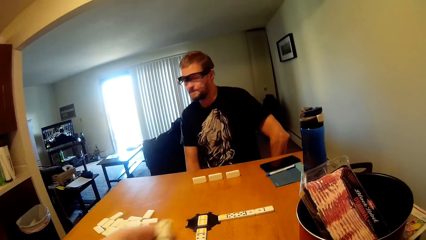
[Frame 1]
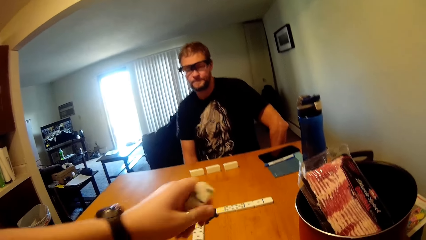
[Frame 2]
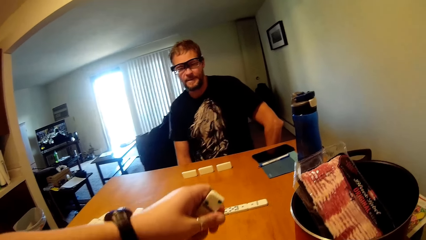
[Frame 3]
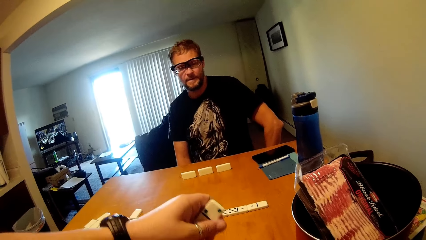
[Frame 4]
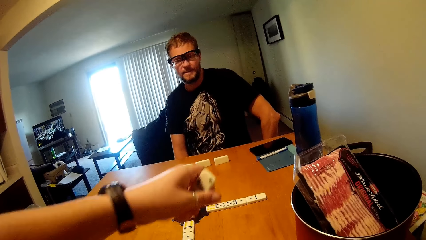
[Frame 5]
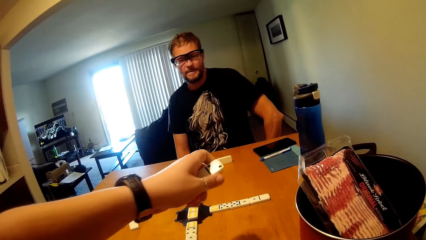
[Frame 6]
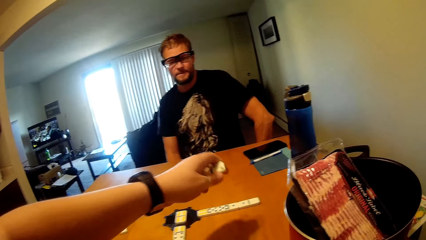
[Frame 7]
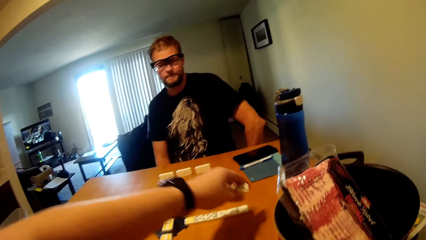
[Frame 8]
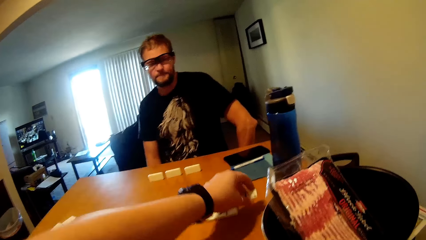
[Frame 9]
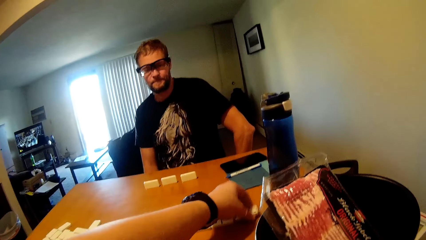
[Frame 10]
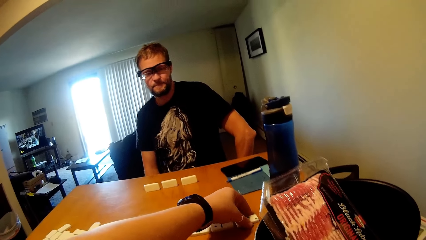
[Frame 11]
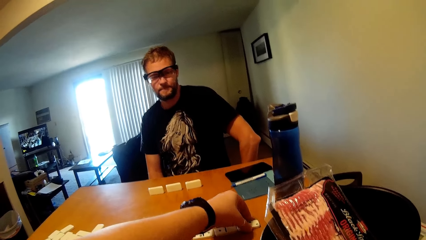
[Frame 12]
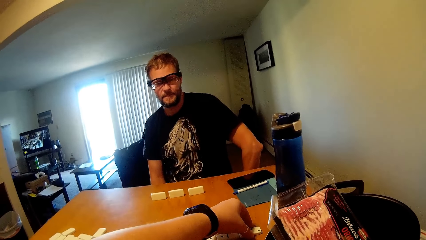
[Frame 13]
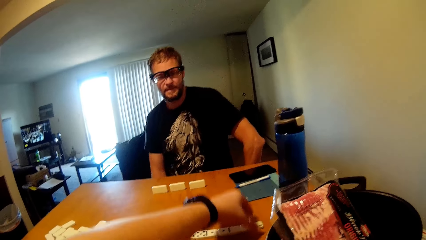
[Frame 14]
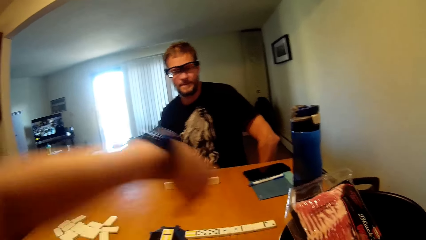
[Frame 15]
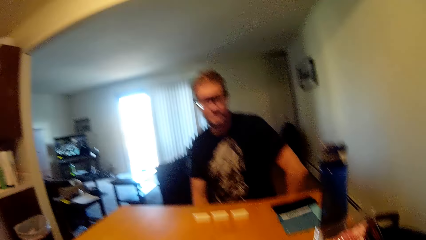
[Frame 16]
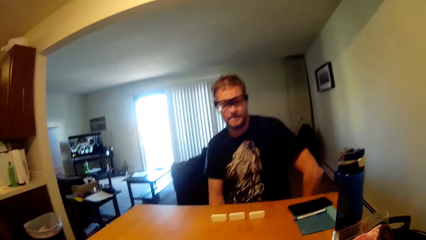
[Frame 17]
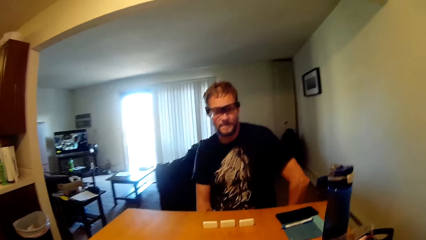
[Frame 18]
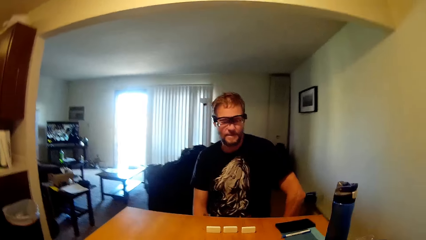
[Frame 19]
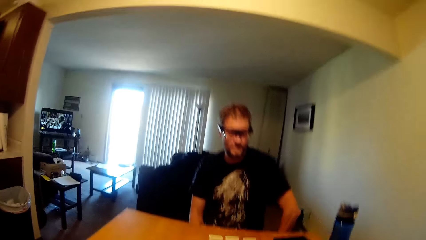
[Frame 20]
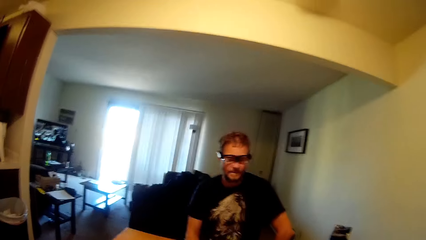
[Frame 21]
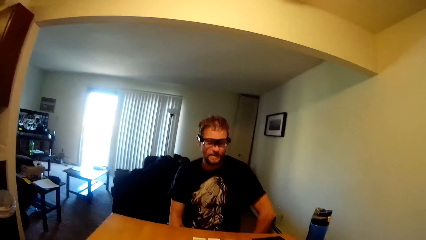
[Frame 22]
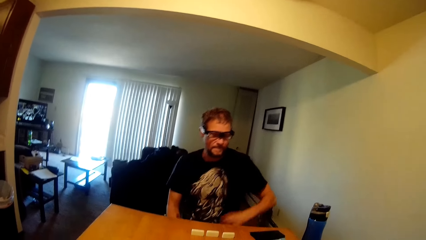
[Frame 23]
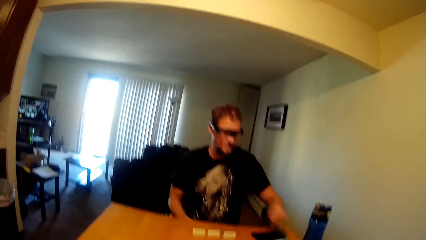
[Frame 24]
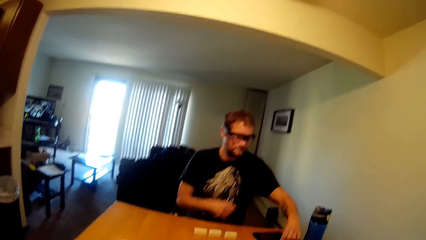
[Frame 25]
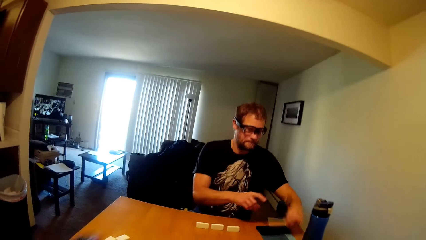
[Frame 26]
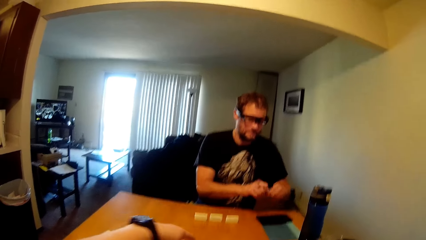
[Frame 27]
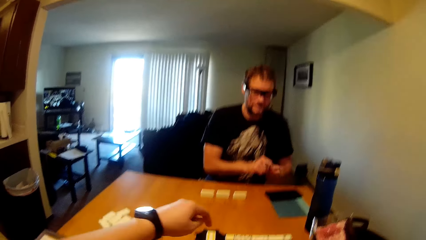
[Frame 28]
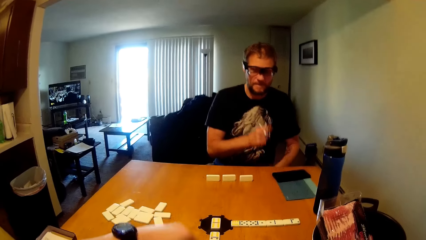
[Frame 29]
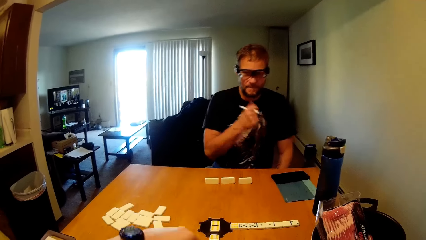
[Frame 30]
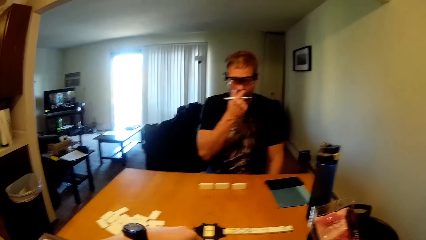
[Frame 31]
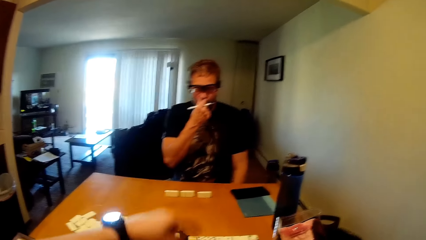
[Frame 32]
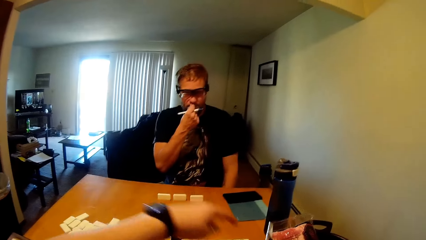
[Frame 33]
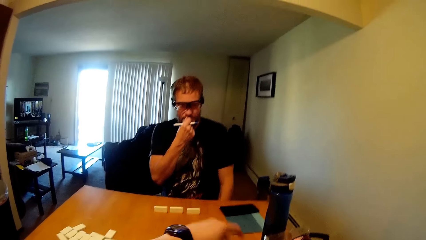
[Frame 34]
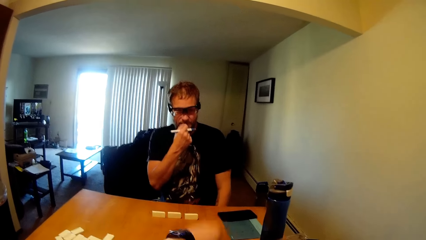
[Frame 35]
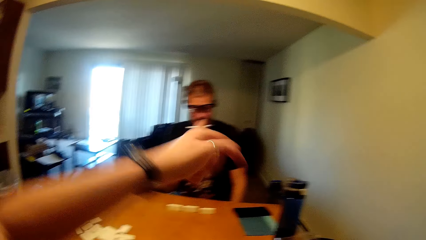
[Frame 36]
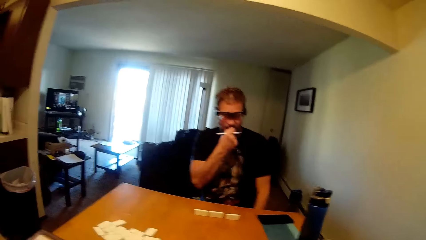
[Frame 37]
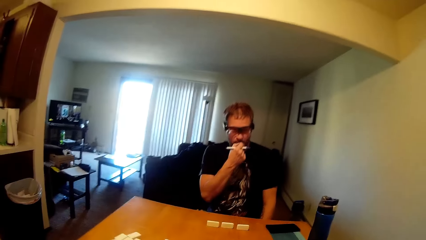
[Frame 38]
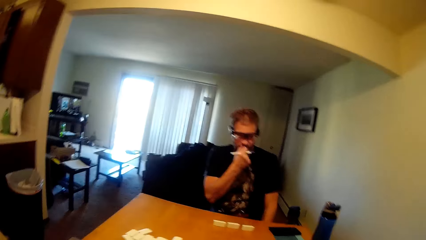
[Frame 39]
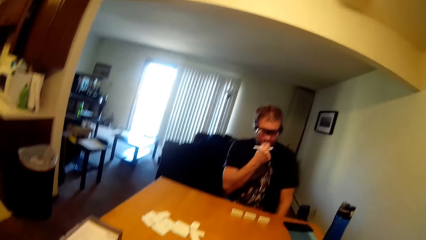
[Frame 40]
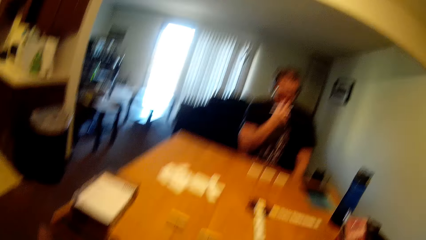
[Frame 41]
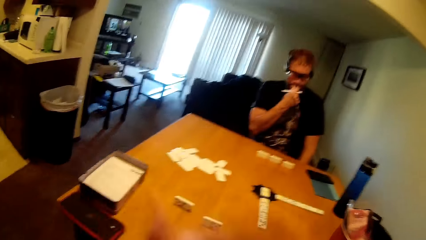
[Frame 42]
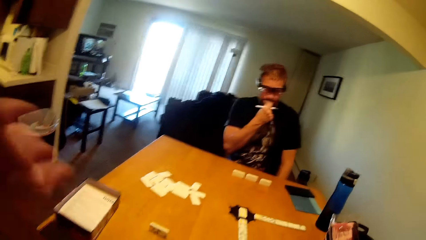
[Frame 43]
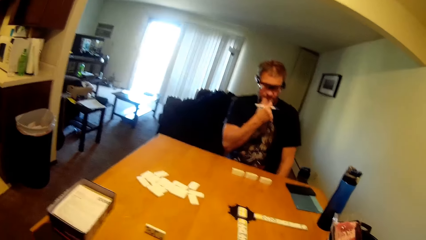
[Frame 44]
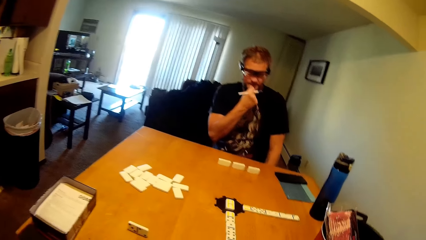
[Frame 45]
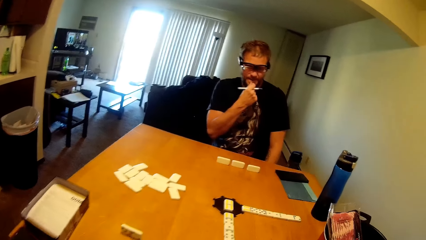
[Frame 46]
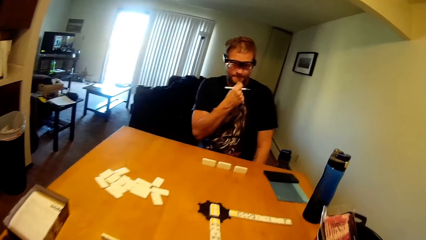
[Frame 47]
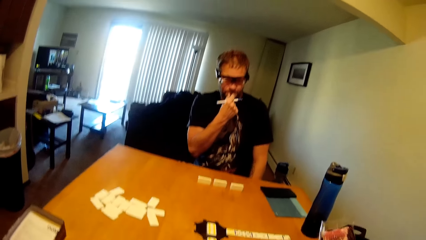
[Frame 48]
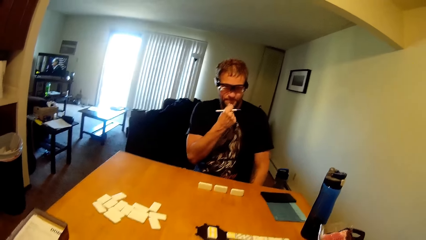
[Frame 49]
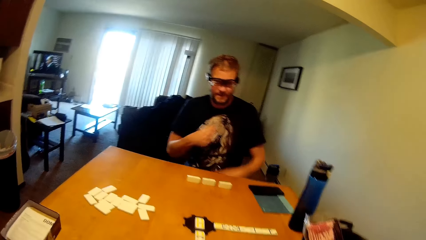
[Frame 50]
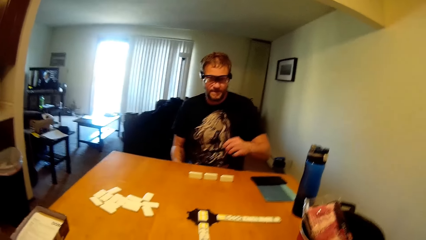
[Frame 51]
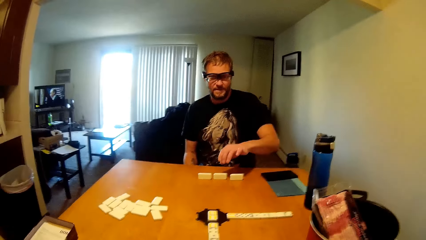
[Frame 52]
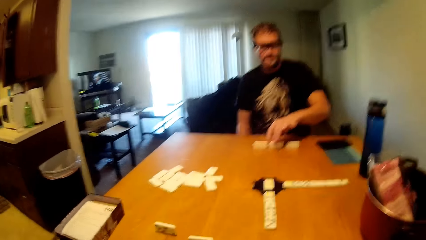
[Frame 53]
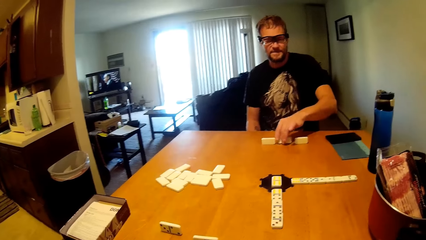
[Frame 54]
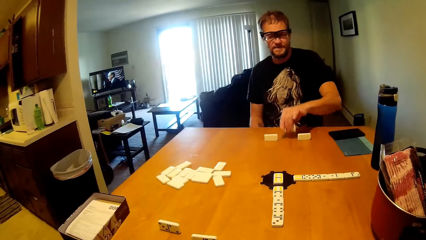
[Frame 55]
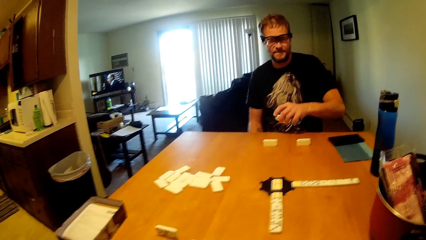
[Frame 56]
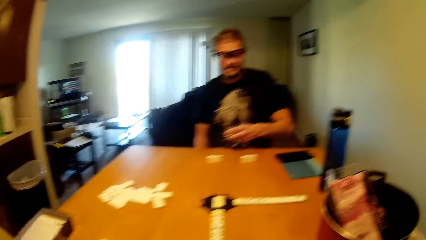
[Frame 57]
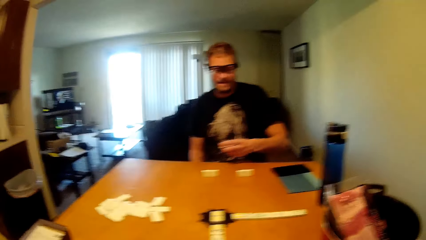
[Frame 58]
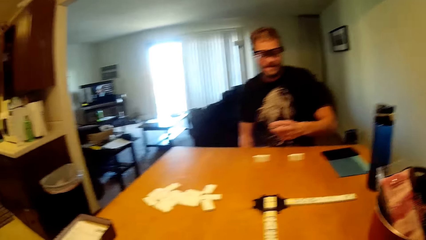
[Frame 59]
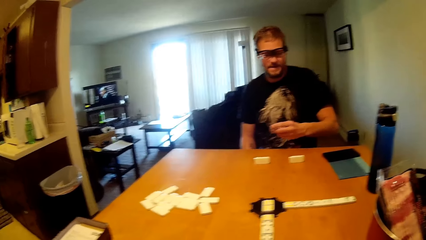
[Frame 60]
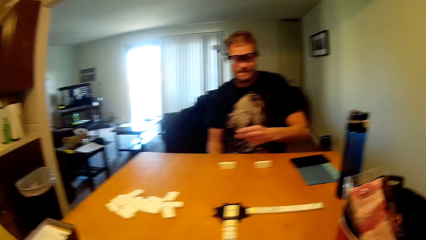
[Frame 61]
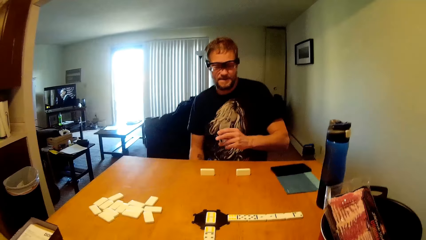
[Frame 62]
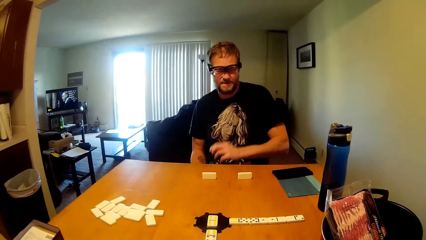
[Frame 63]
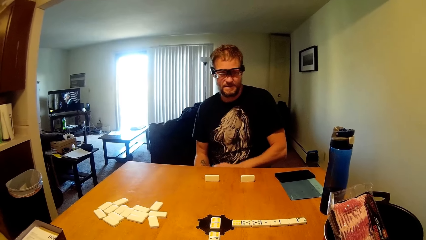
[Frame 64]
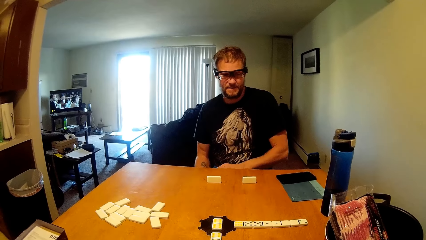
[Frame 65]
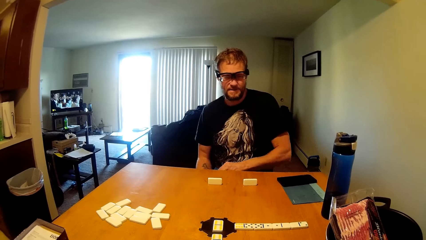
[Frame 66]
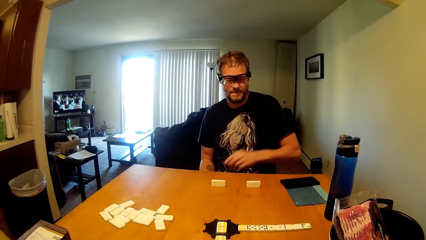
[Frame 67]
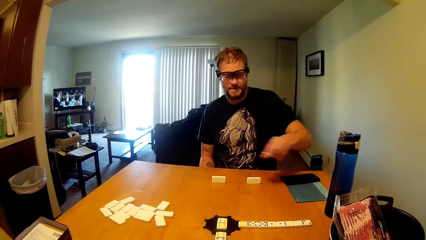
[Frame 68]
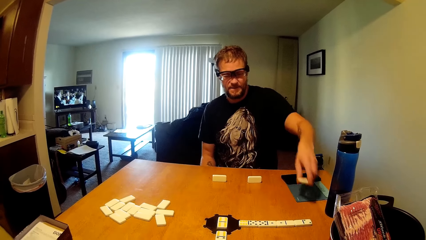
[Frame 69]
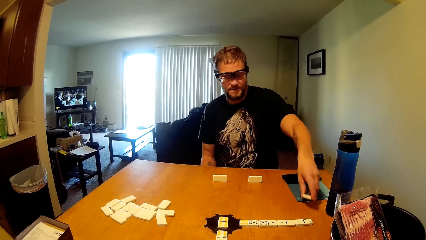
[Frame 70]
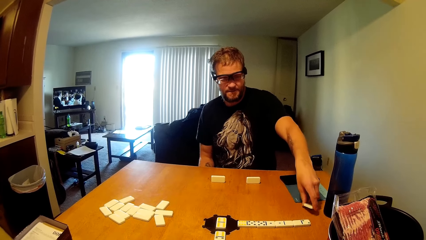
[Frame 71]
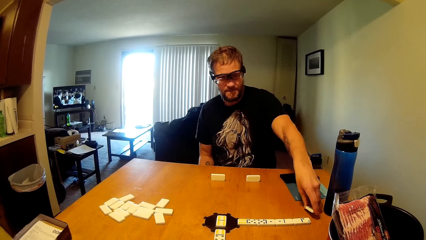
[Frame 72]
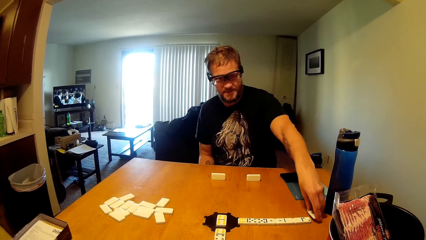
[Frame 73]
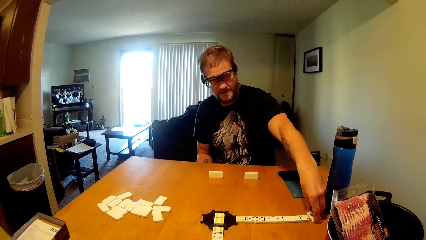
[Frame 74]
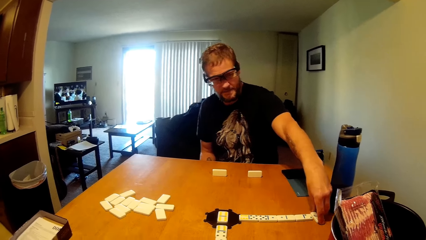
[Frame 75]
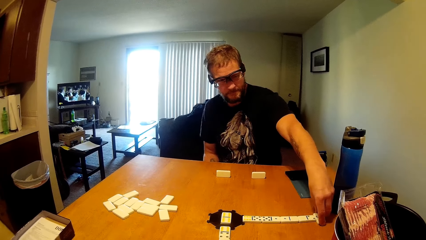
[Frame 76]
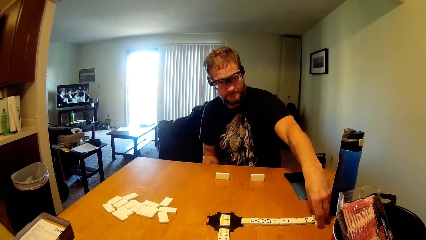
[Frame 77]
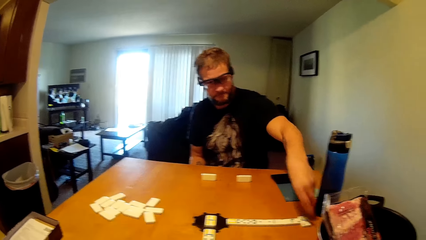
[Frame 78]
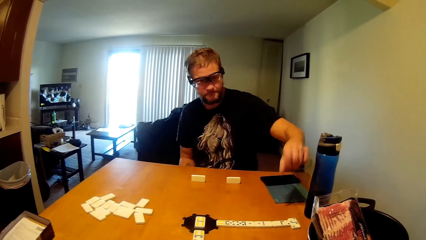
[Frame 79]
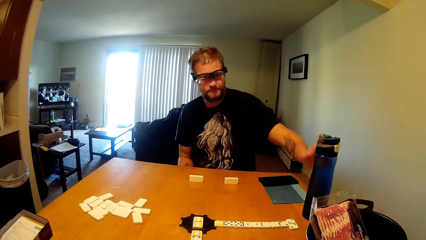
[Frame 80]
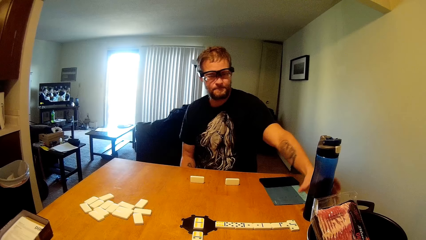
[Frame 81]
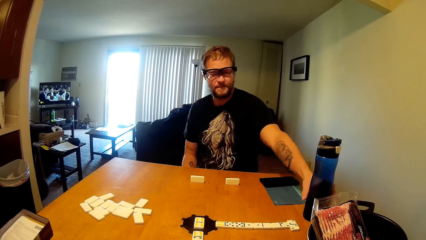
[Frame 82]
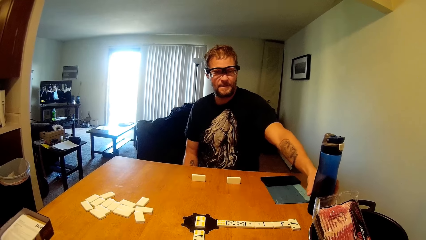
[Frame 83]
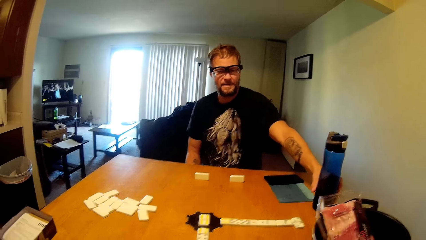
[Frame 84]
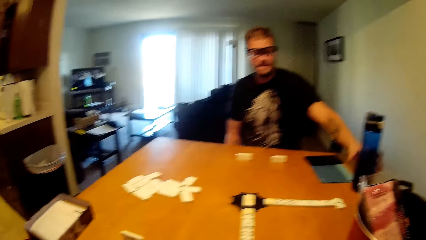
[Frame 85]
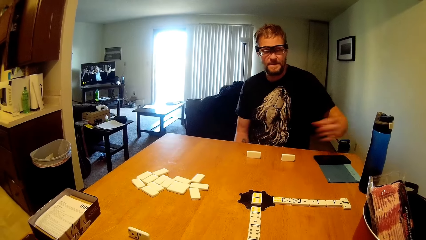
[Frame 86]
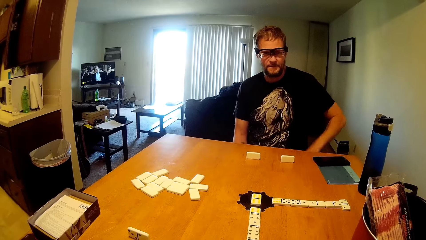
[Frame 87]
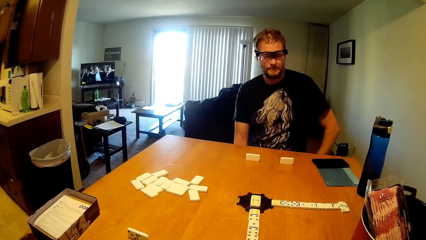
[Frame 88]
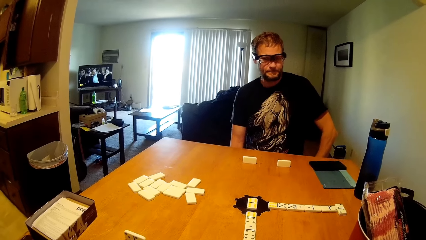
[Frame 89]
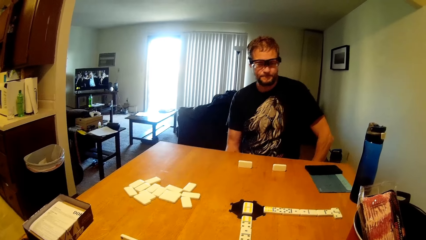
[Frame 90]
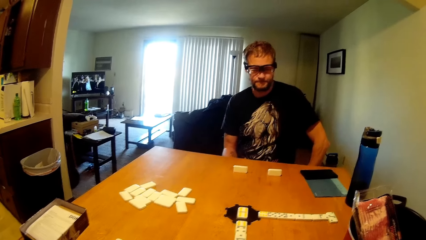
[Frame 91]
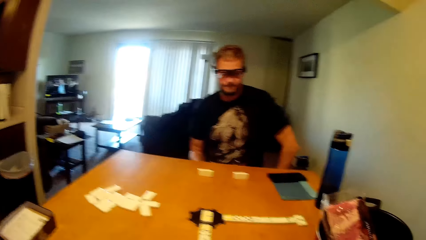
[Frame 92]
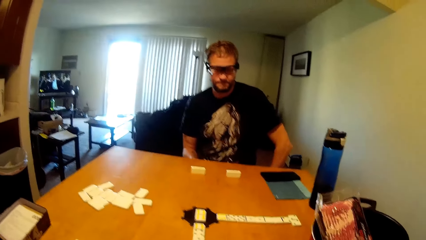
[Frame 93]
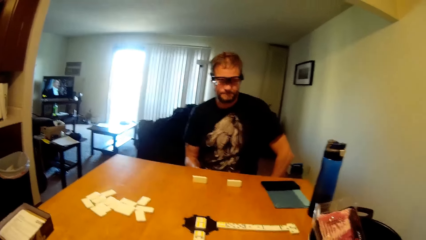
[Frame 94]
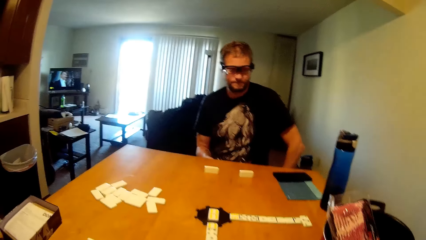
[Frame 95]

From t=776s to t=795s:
The camera wearer puts the dominoes on the table. The man holds a pen. The man picks something and moves something to the other side of the table. The man puts the dominoes on the table. The man holds the water bottle.
